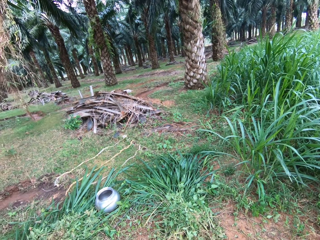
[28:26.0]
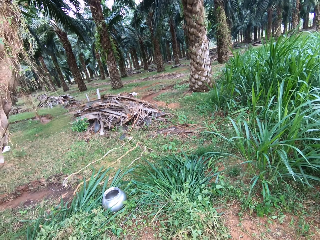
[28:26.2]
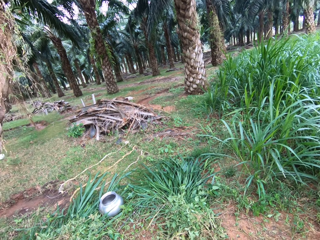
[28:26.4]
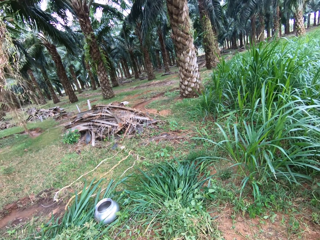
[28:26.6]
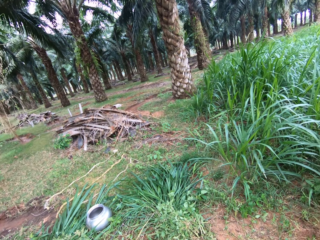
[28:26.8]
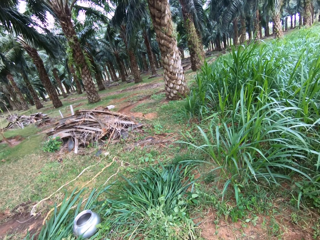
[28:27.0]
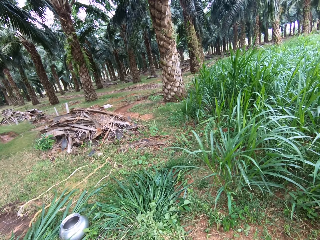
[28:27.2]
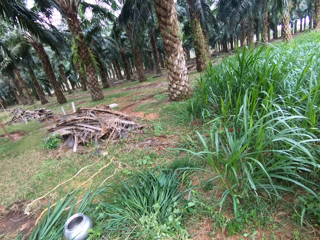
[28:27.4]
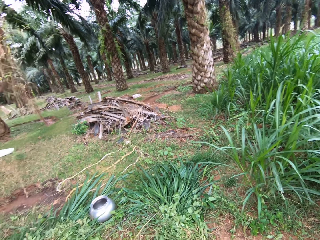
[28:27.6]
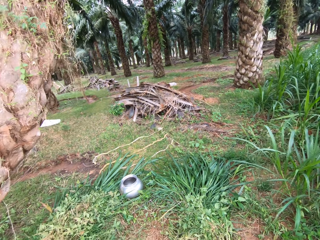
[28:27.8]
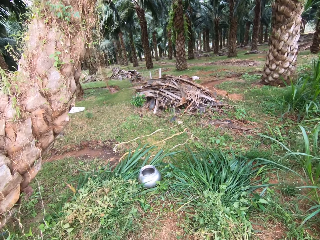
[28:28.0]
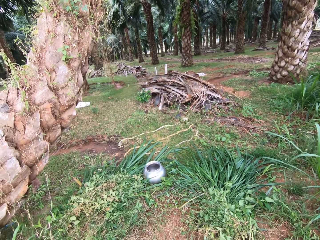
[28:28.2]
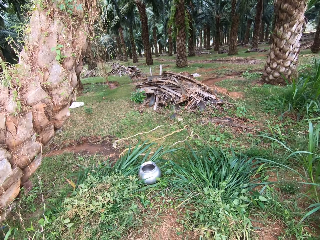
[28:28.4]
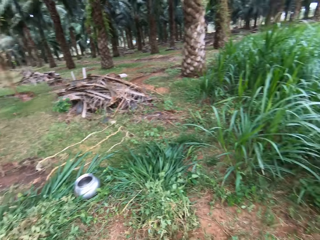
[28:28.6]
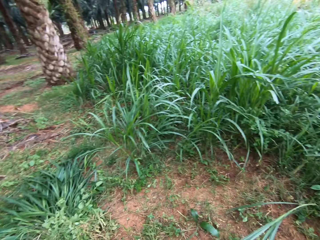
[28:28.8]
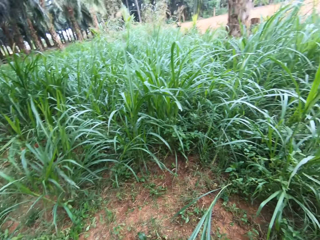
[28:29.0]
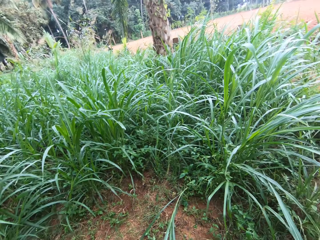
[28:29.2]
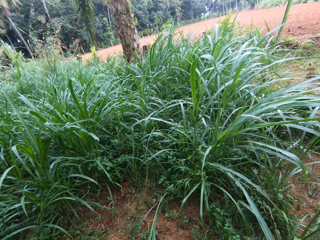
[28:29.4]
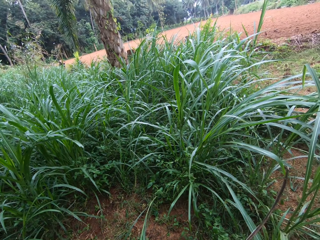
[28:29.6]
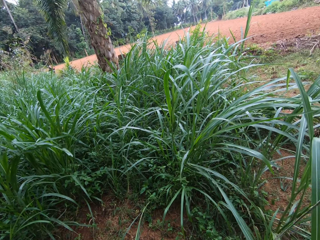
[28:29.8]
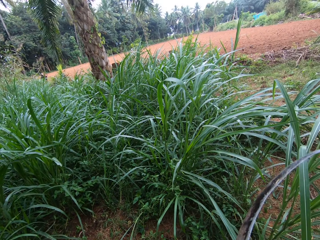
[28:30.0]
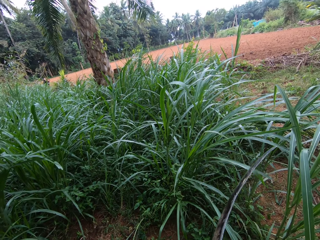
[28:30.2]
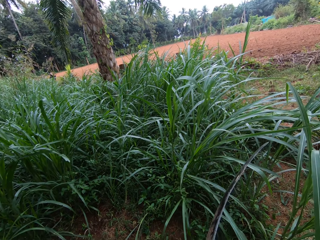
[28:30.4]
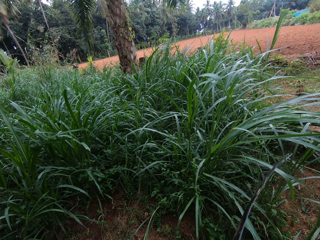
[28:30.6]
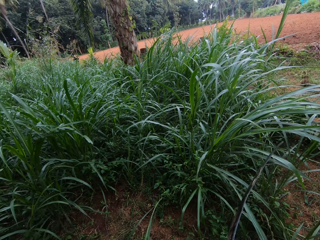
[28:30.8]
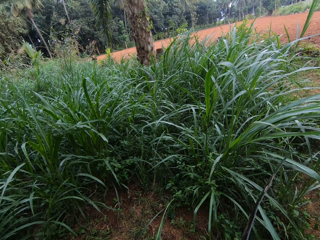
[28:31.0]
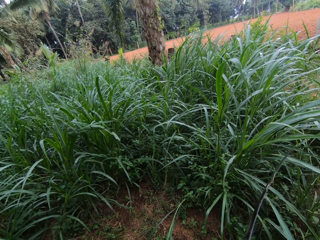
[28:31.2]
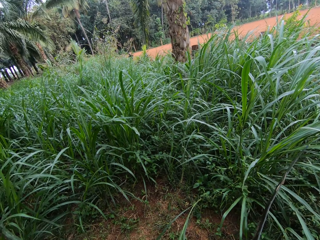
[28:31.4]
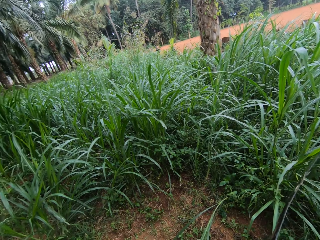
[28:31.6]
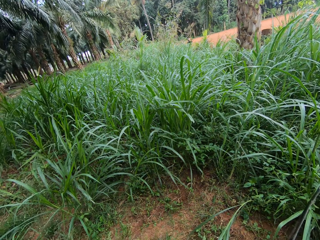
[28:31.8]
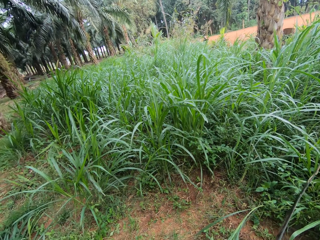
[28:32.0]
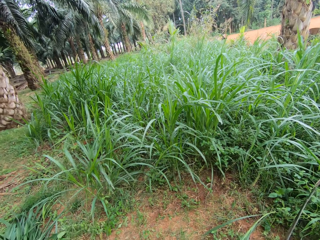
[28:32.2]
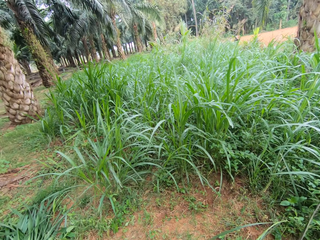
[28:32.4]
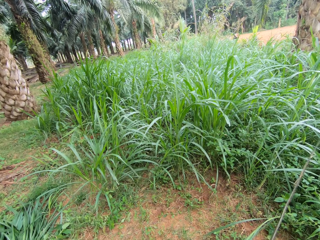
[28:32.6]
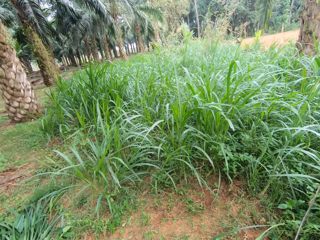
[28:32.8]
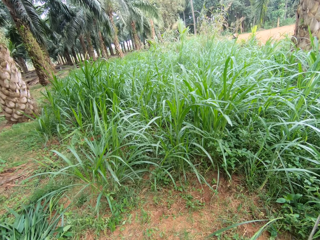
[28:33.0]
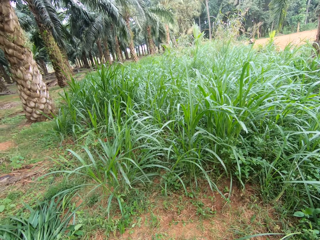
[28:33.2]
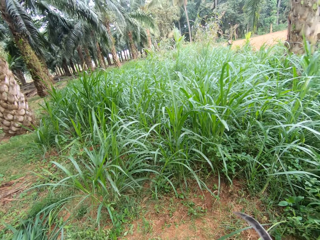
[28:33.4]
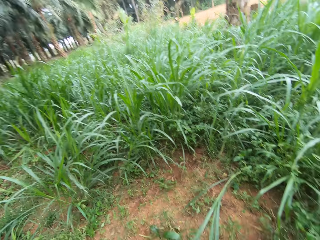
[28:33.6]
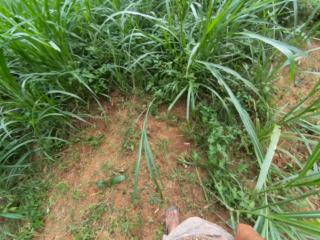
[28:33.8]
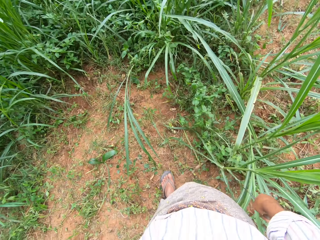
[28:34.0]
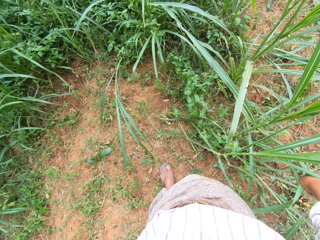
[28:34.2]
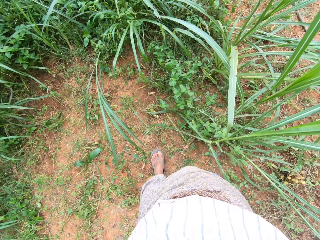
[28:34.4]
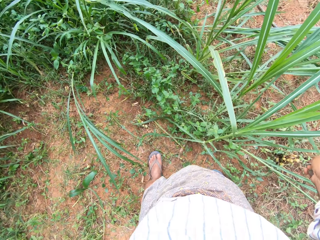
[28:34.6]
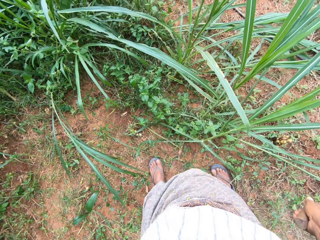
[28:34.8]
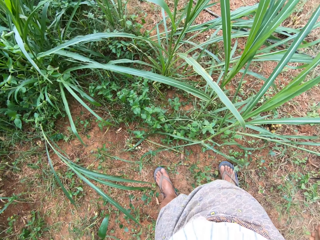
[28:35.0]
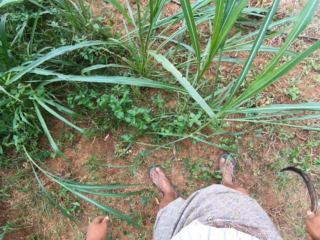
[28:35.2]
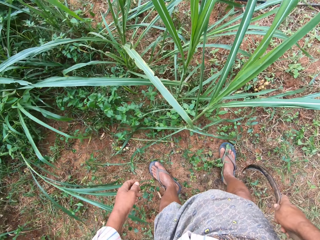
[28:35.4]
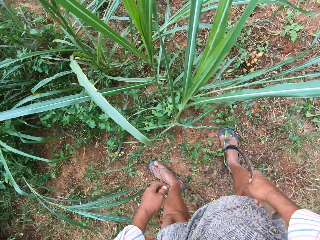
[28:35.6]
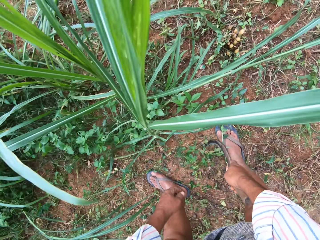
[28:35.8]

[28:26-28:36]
The camera wearer turns around. They hold a sickle. They look down.

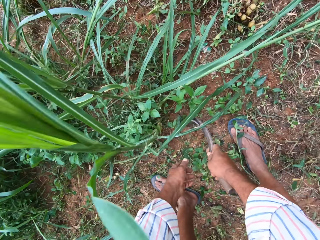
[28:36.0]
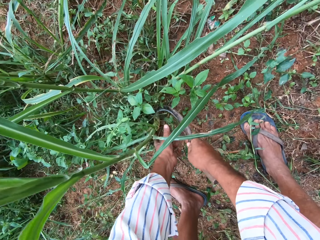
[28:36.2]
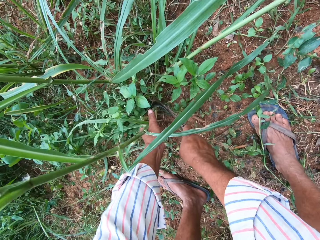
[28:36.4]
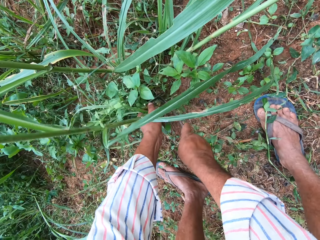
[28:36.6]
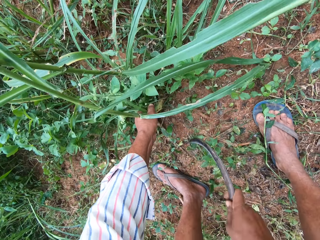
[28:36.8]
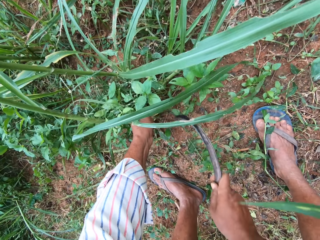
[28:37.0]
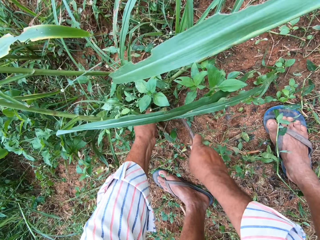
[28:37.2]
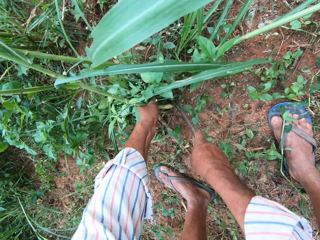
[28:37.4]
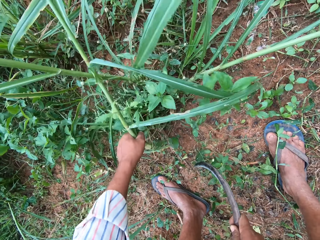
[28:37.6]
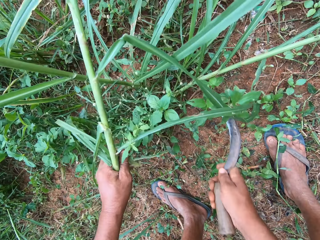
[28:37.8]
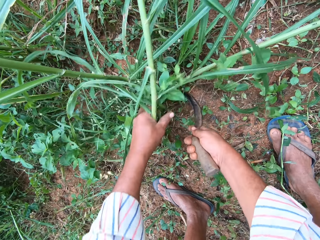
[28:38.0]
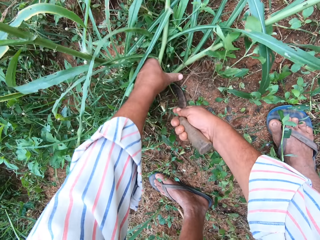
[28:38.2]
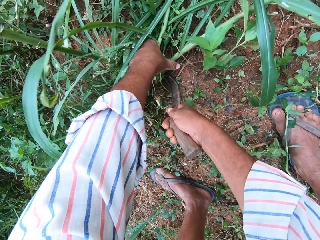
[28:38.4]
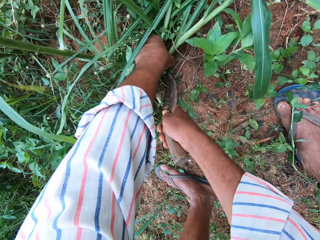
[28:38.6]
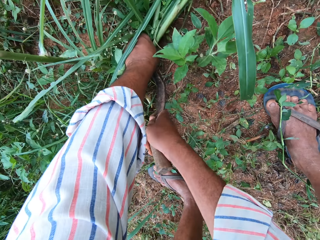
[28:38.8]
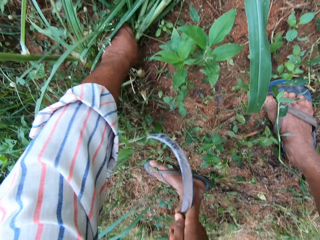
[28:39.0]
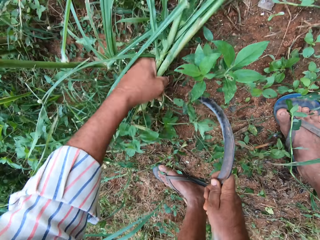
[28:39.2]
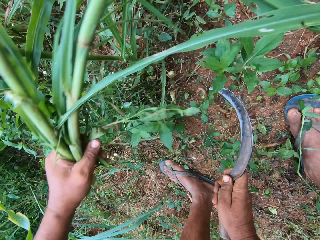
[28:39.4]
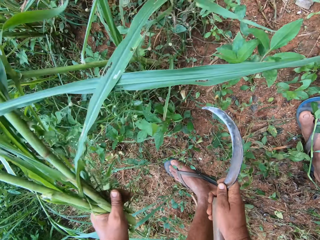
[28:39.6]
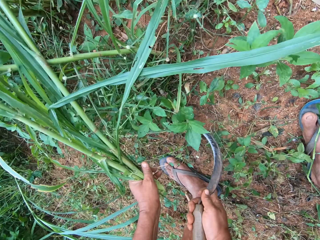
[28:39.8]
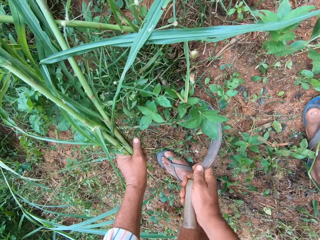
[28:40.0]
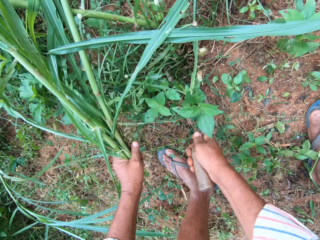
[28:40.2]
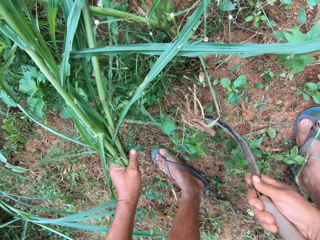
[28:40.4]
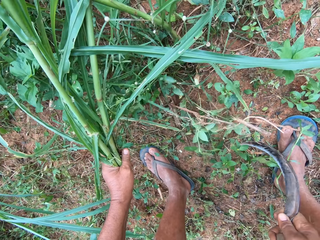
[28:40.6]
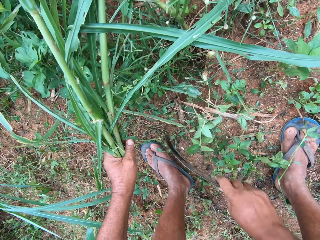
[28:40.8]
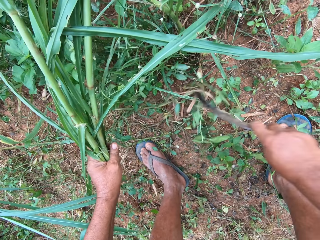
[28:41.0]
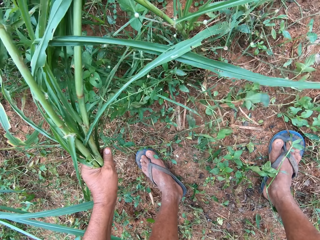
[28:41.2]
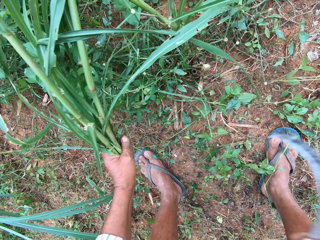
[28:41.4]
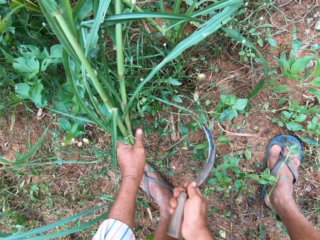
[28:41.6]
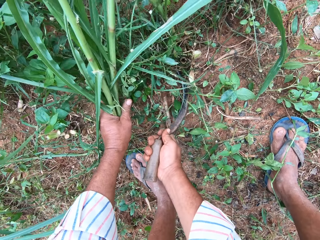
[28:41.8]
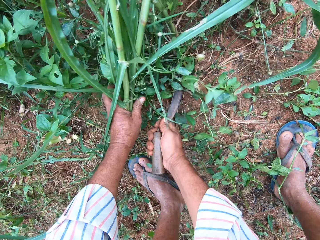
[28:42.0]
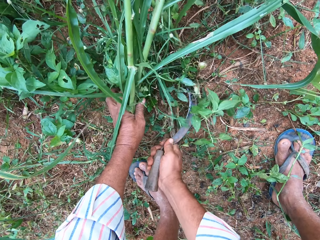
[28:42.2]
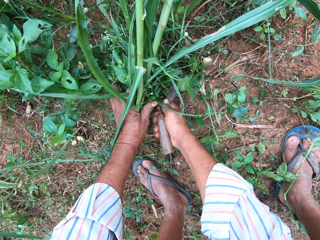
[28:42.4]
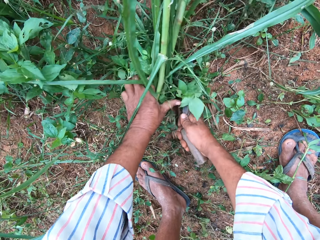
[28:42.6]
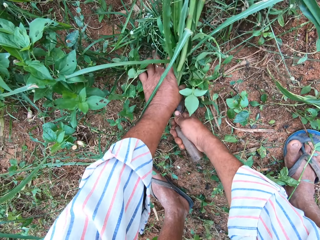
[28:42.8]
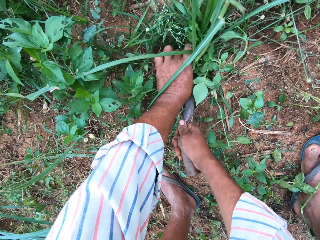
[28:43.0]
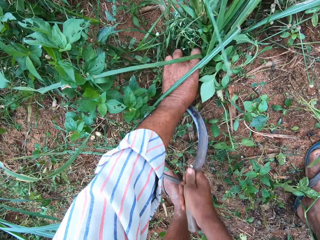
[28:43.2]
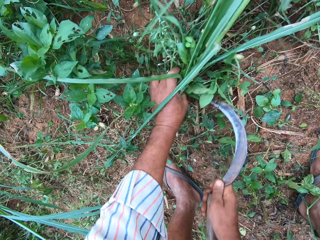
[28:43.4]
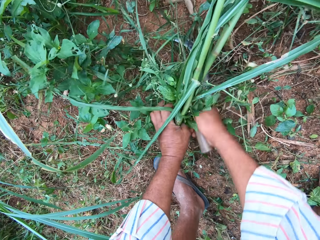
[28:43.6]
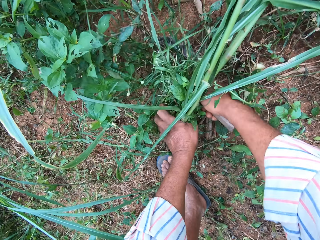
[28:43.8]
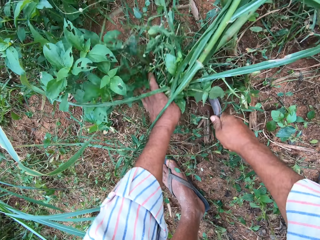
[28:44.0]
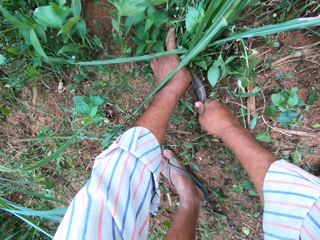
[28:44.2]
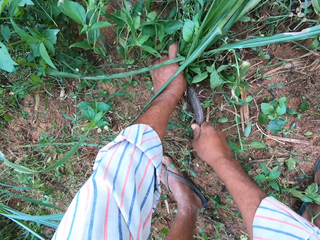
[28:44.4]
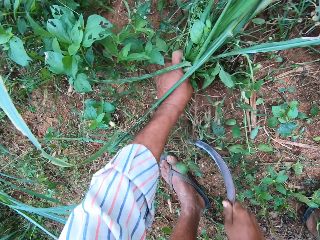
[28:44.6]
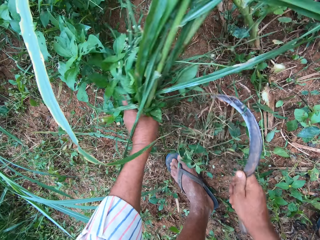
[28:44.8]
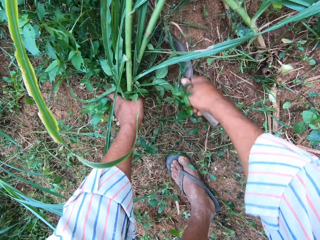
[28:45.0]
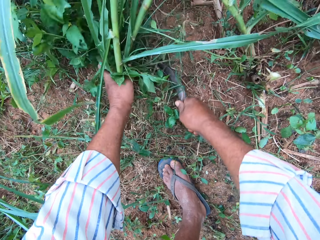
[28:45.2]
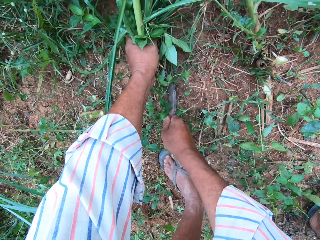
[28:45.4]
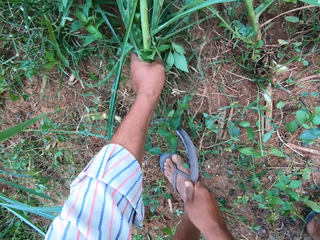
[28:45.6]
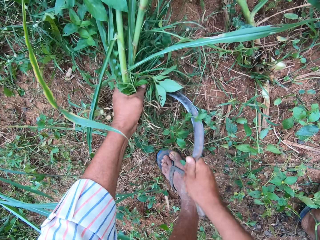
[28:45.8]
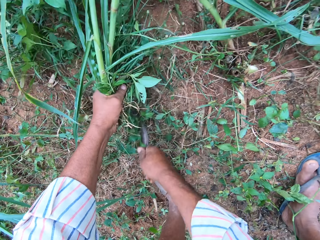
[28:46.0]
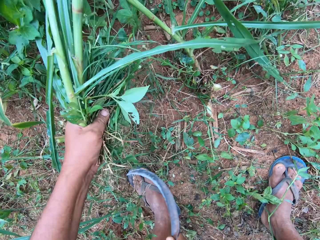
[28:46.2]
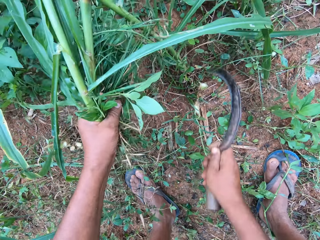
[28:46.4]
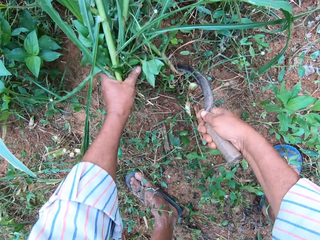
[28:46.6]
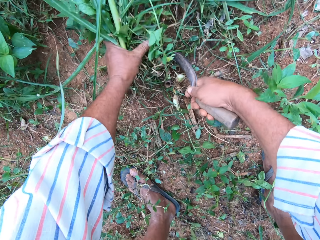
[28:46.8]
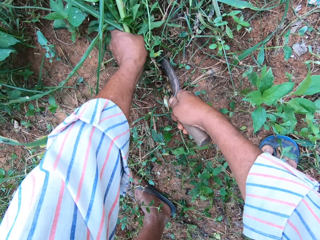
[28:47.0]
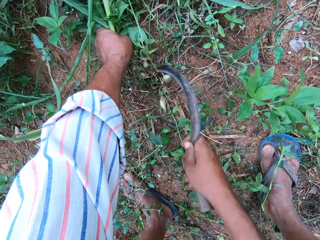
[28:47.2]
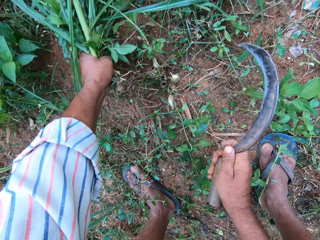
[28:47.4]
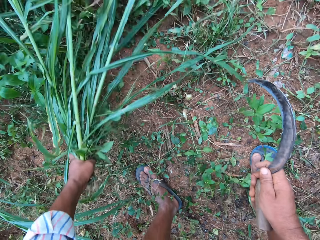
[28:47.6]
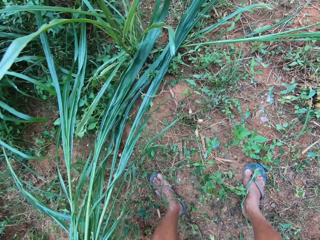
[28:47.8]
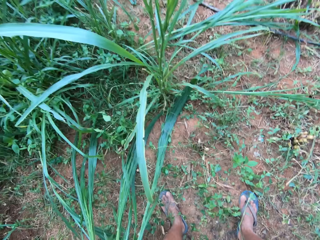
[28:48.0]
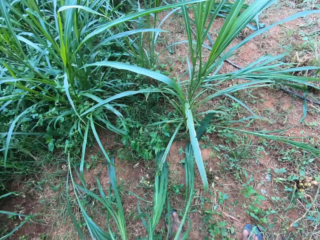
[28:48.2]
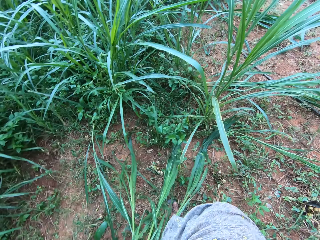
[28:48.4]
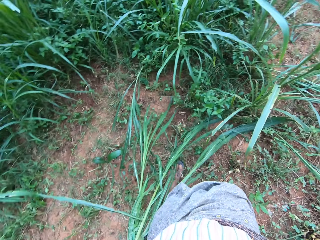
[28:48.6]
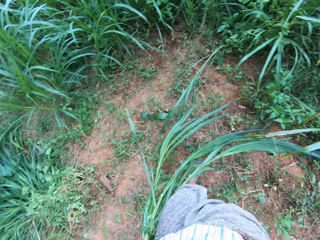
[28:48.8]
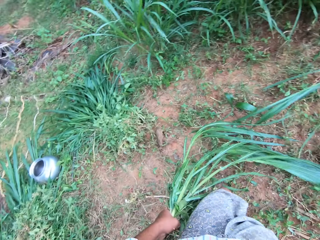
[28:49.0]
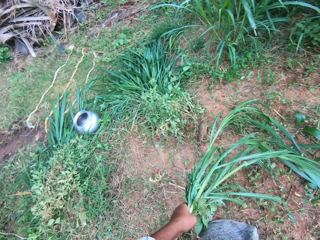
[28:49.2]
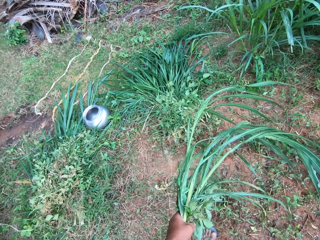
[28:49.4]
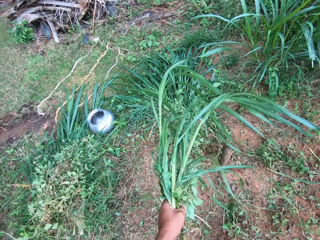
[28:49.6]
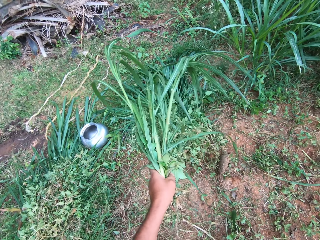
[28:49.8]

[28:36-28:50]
The camera wearer bends. They grab grasses. They cut Napier grass. They cut the grasses. They push something with a sickle. They cut the Napier grass. They cut the grasses repeatedly. They stand up.
